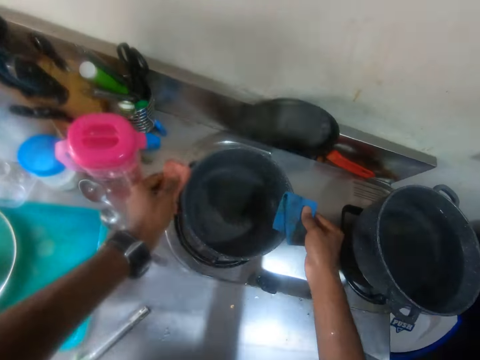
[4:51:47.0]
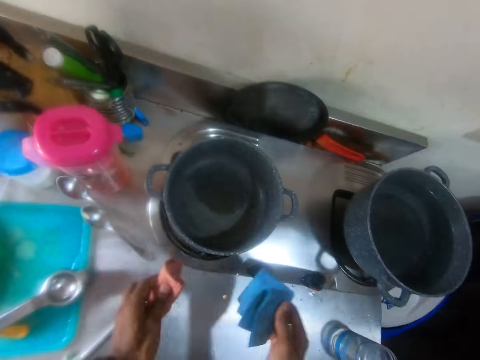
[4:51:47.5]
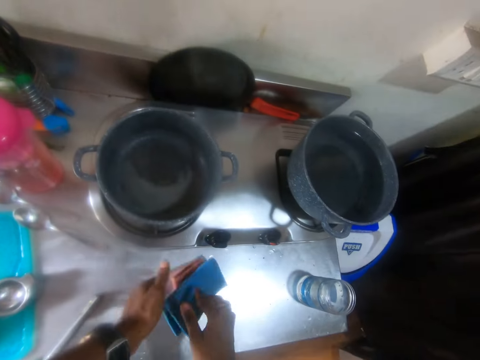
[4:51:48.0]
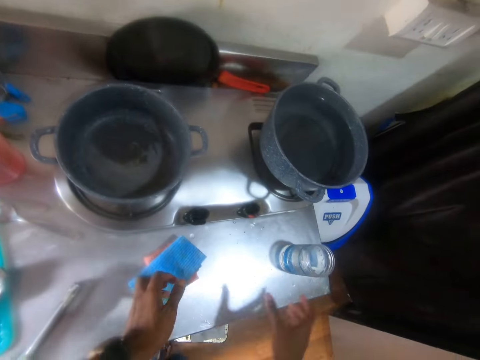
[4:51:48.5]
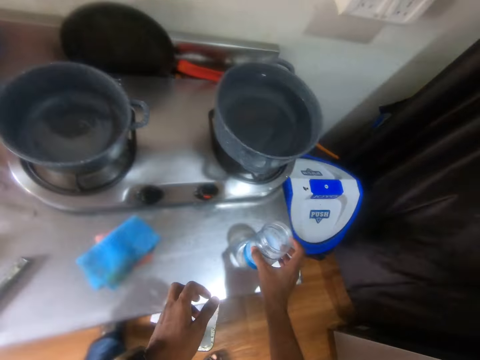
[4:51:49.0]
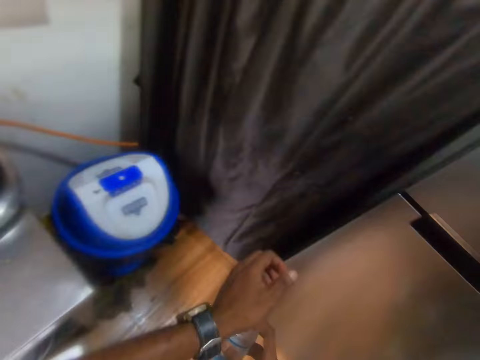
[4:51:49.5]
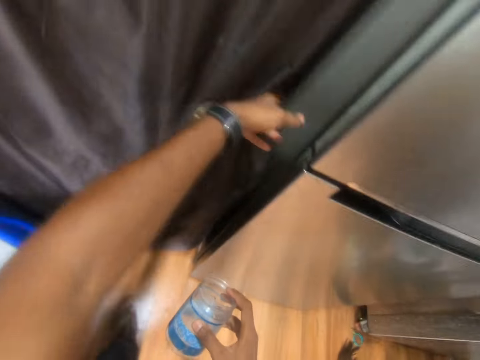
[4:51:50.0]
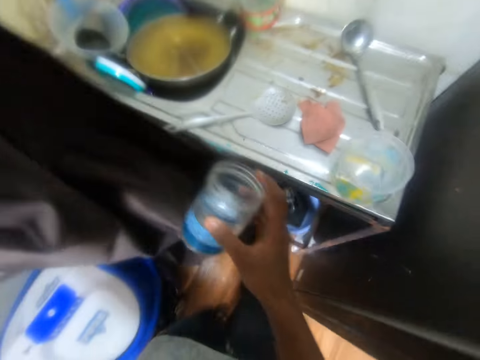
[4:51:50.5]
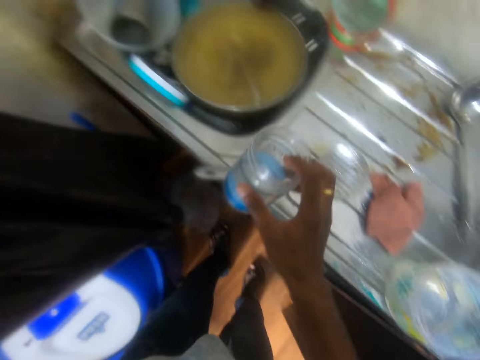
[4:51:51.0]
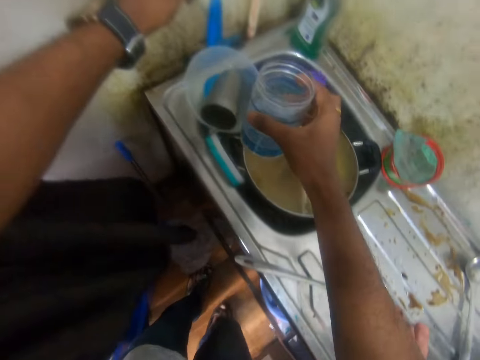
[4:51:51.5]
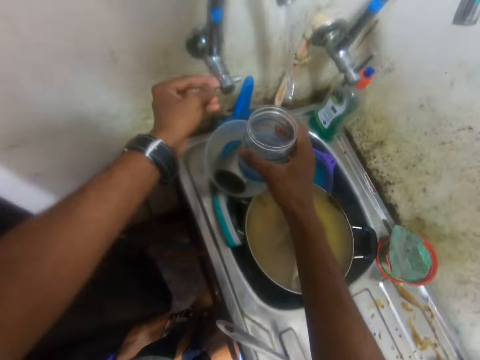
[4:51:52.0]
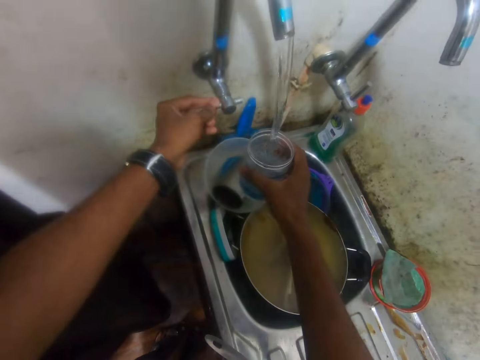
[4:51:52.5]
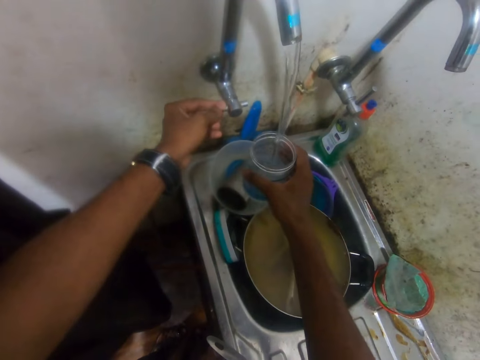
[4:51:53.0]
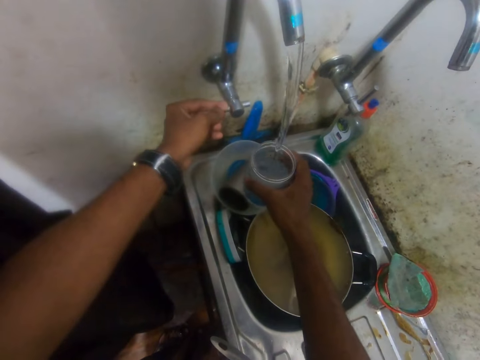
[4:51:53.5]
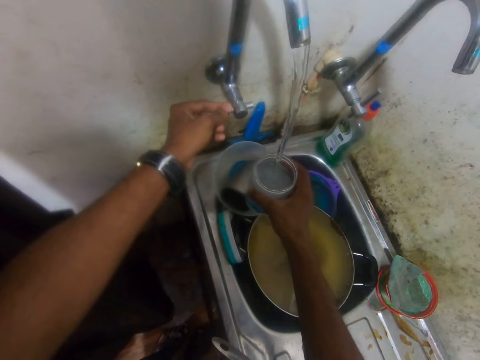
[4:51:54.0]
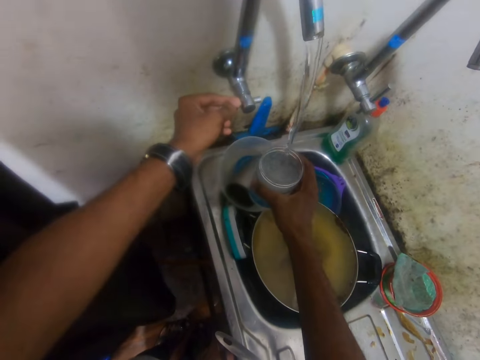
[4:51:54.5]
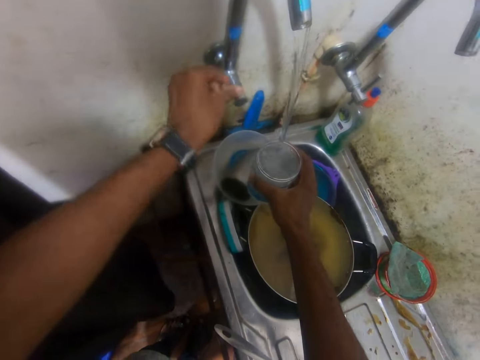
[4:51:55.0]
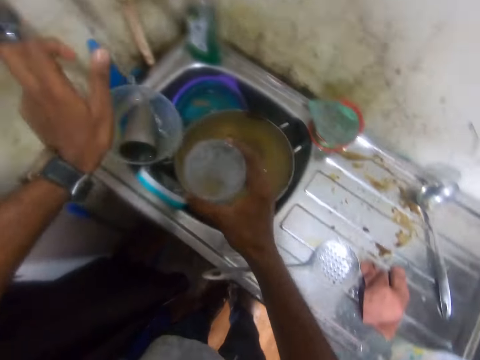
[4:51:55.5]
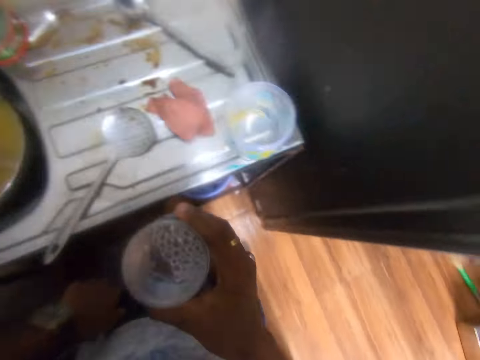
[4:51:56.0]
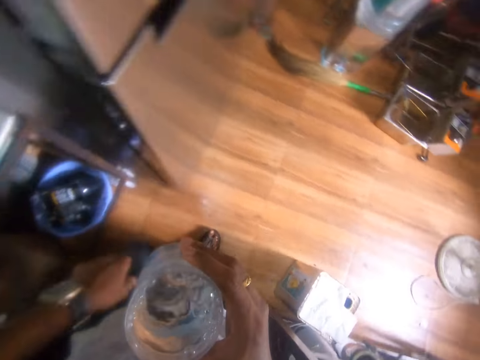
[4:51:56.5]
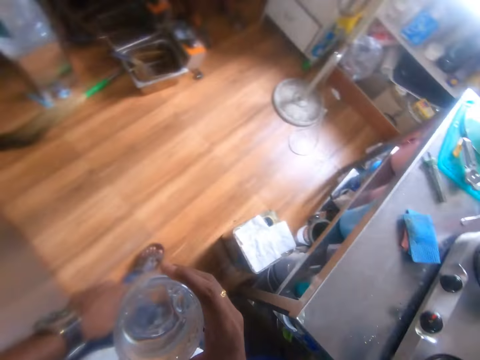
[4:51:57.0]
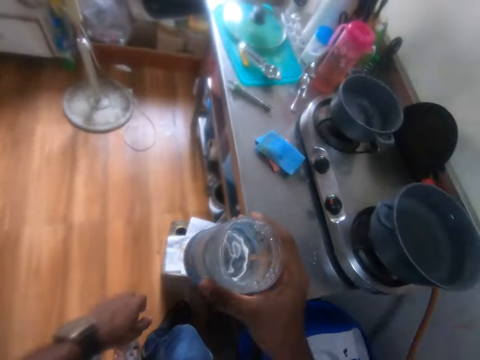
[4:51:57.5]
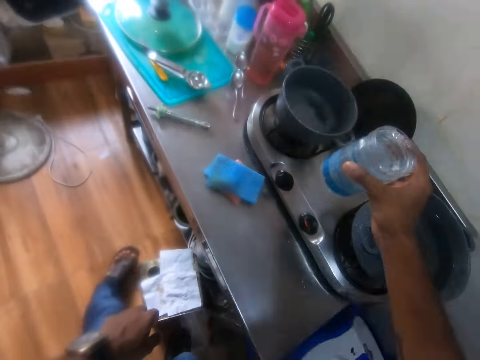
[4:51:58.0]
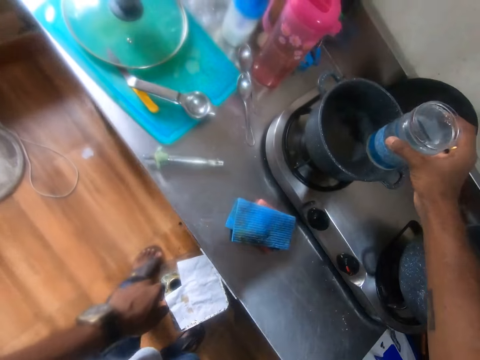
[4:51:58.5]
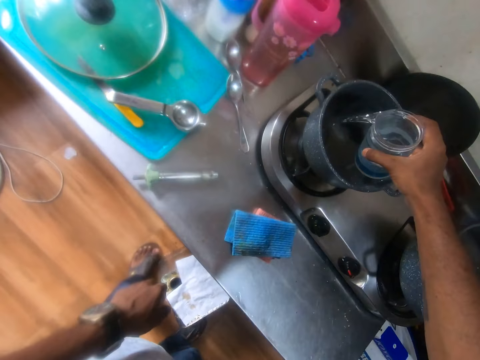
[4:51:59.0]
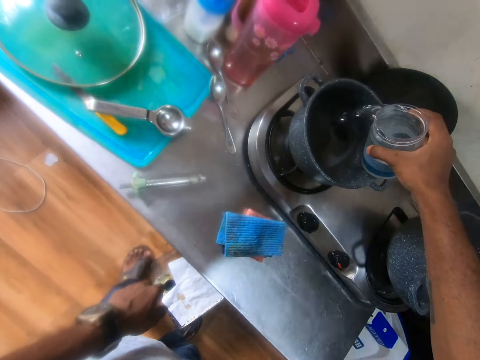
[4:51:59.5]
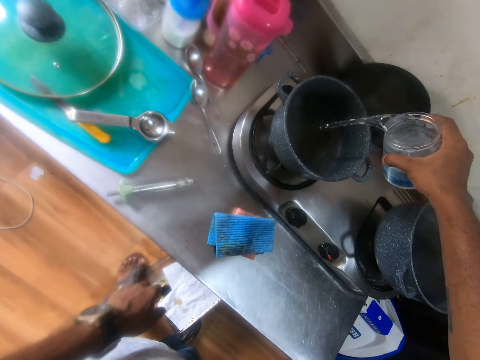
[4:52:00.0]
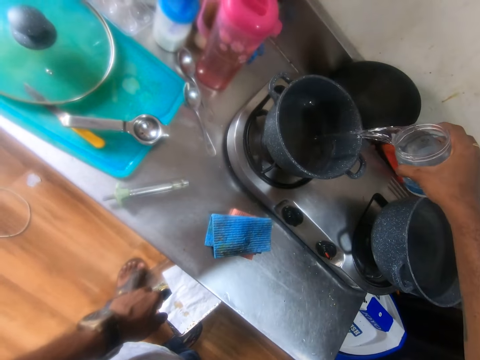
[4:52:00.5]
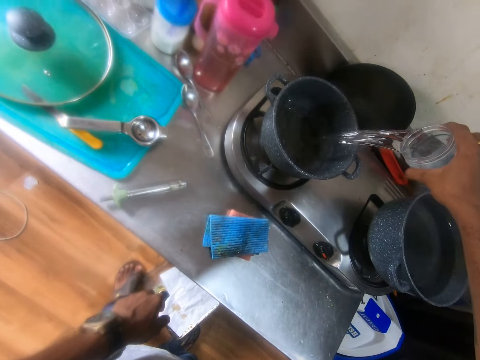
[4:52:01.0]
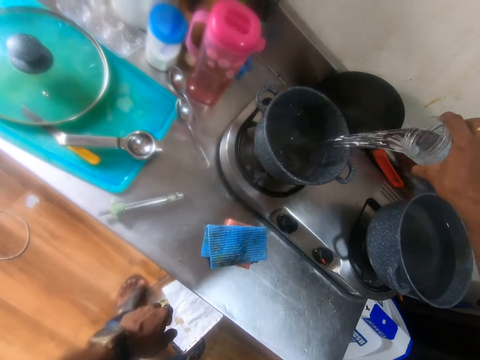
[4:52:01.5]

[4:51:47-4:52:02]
The camera wearer places the pot in his hands on the gas cooker on the table. He raises both hands. He puts the towel in his hands together. He drops the towels in his right hand on the table. He picks up a cup from the table with his right hand. He looks around. He pushes the kitchen curtain with the left hand. He puts on the tap with his right hand. He fetches water from the tap with the cup in his right hand. He puts off the tap with his right hand. He looks around. He pours the water in the cup in his right hand in the pot on the gas cooker on the table.

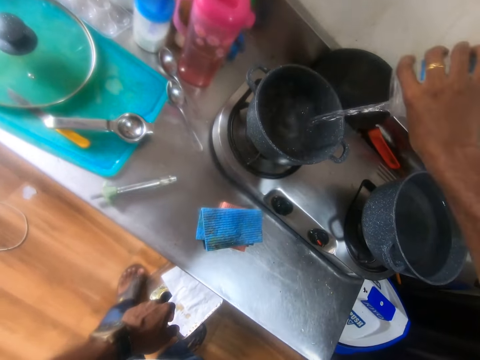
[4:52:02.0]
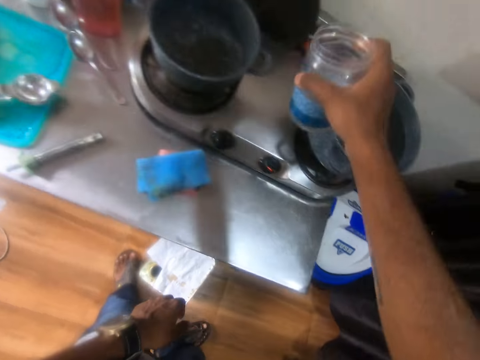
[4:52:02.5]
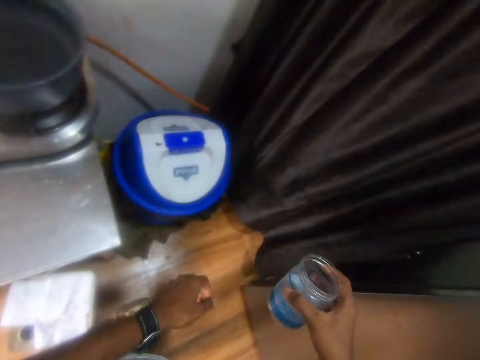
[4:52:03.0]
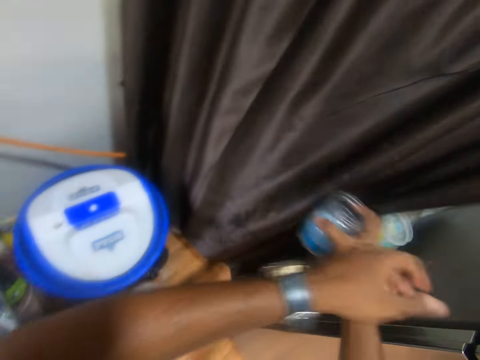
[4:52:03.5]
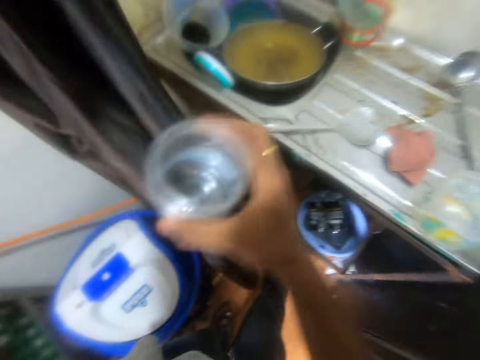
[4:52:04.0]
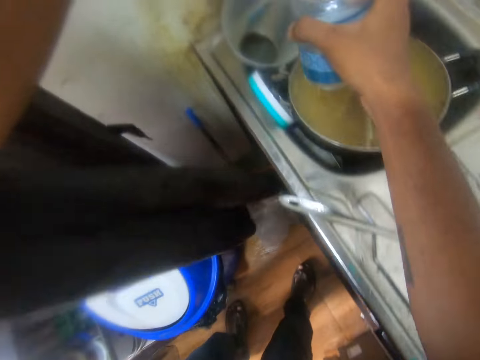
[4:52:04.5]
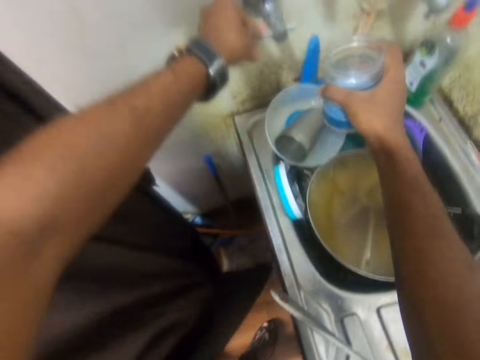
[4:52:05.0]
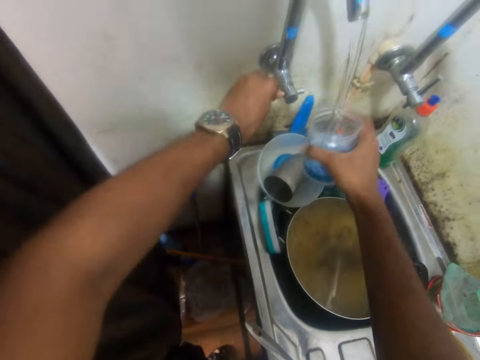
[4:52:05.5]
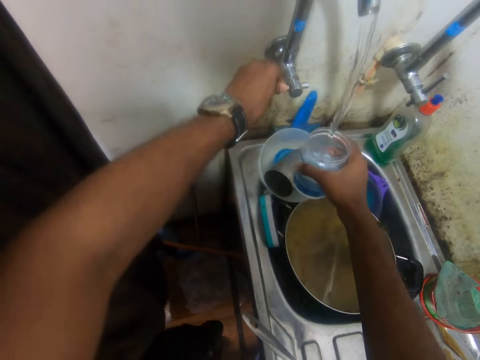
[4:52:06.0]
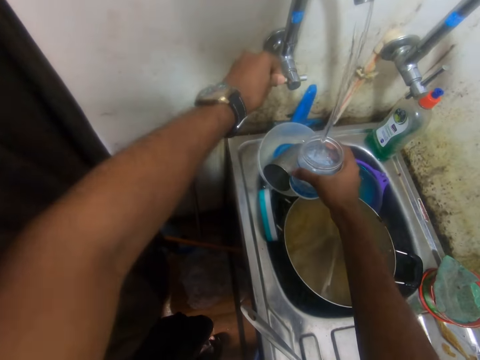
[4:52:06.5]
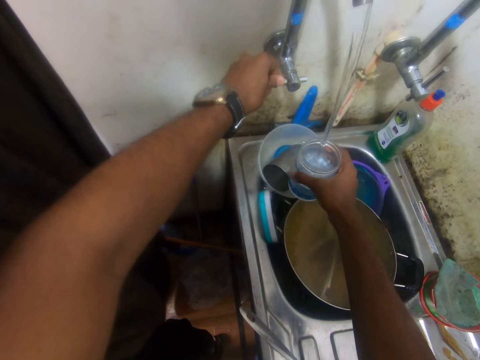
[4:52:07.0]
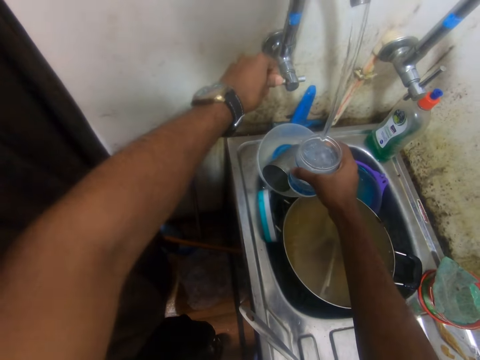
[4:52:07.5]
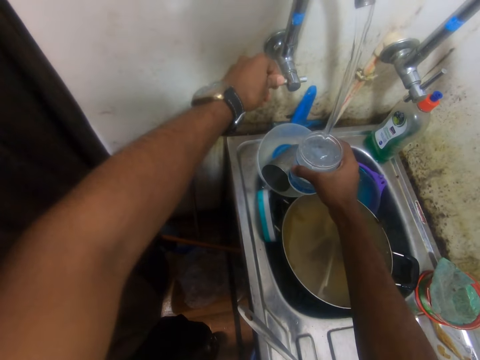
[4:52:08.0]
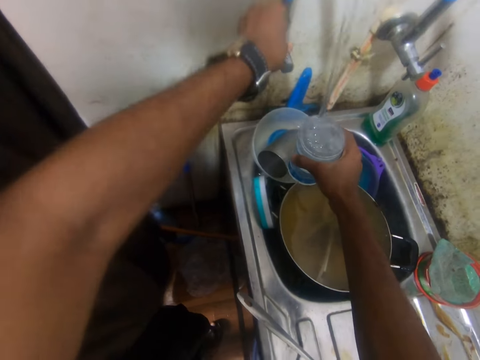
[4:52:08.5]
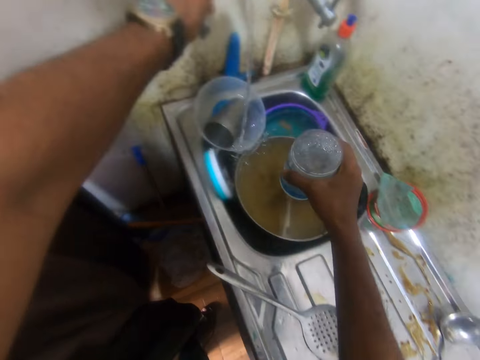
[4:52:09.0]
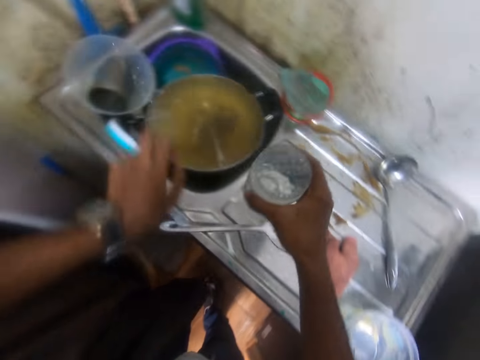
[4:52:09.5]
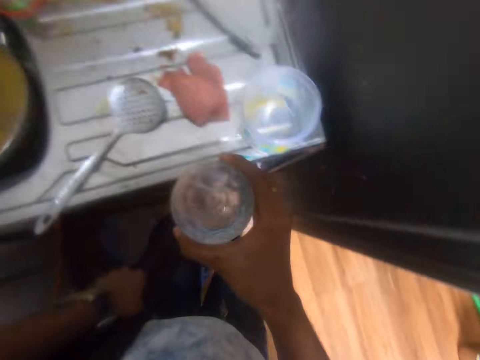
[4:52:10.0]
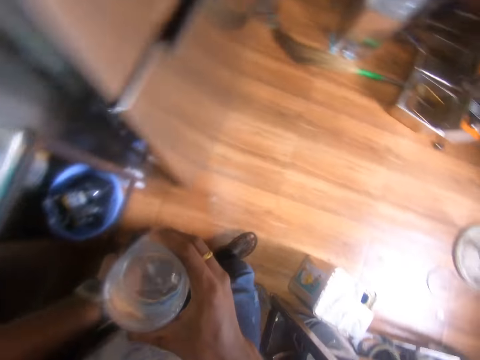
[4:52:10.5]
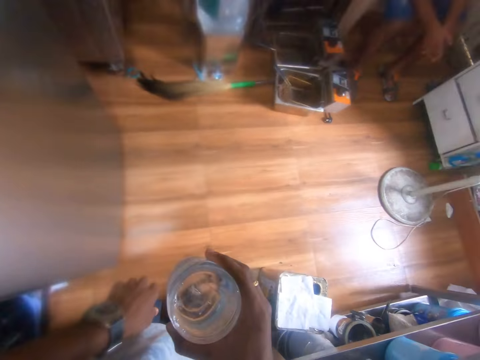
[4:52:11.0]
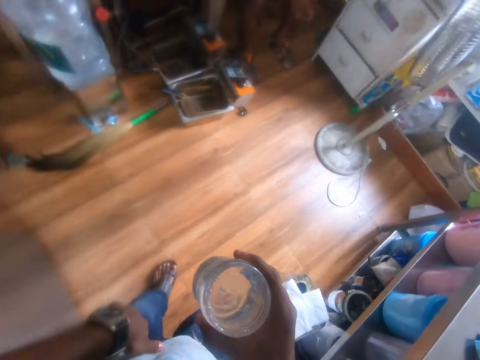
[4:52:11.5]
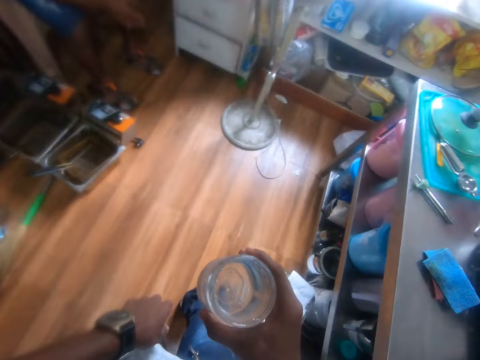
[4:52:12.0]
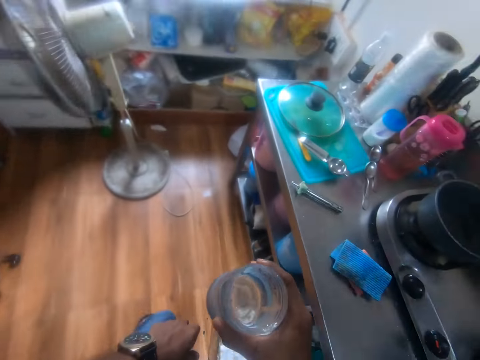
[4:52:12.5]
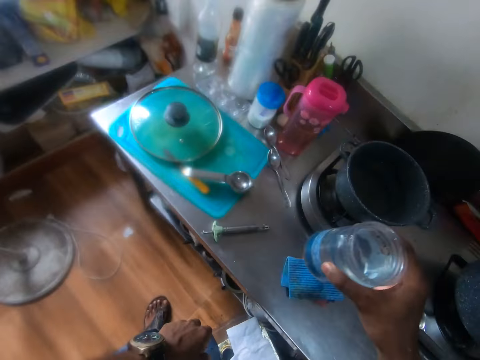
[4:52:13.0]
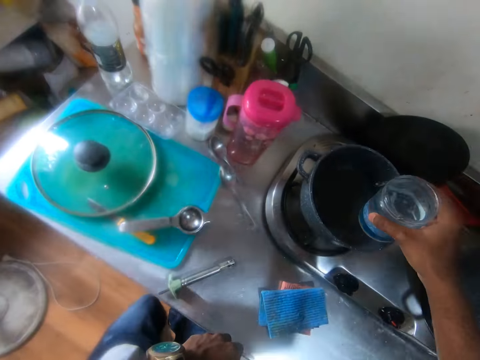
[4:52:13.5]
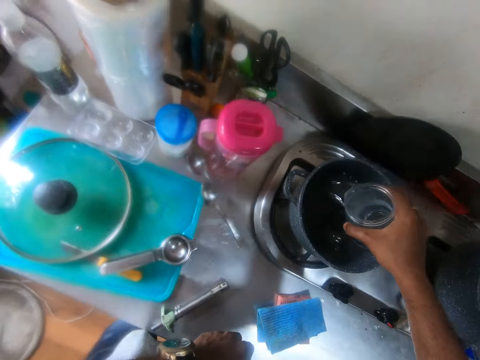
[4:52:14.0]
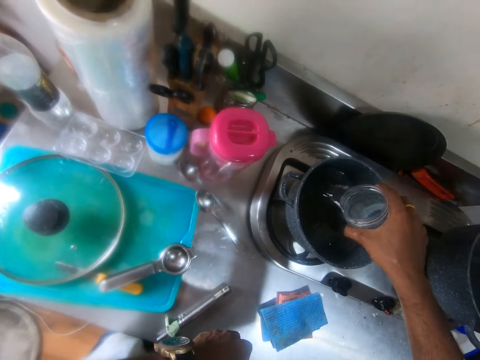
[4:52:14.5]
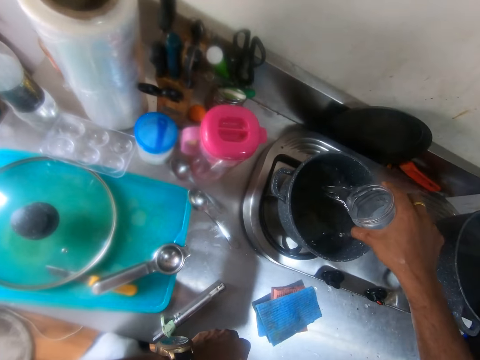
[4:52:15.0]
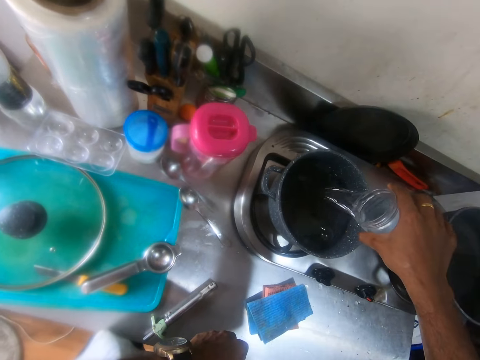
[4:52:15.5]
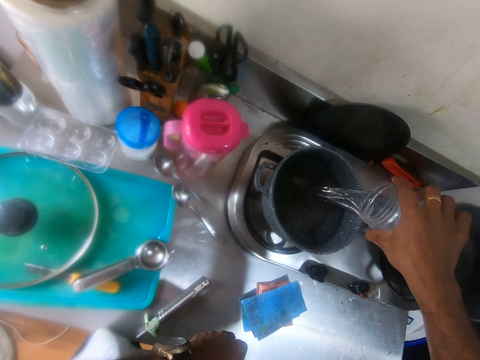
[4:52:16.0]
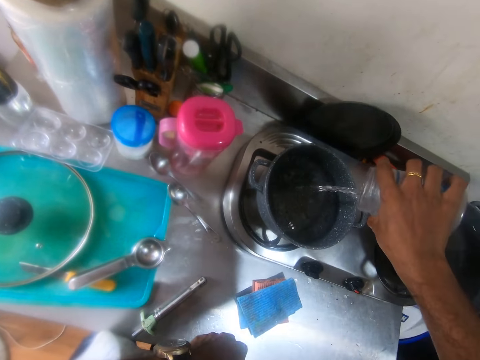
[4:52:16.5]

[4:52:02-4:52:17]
The camera wearer looks around. He moves the curtain with his right hand. He moves the curtain with his left hand. He puts on the tap with his right hand. He fetches water from the tap with the cup in his right hand. He puts off the tap with his right hand. He looks around, walks around and looks around. He pours the water in the cup in his right hand in the pot on the gas cooker on the table.
